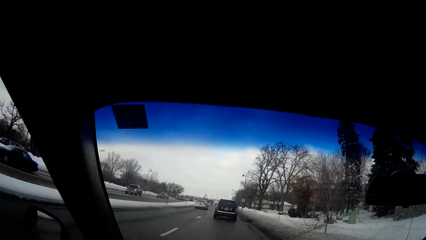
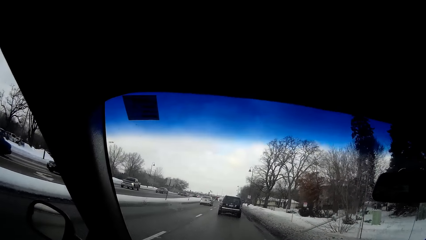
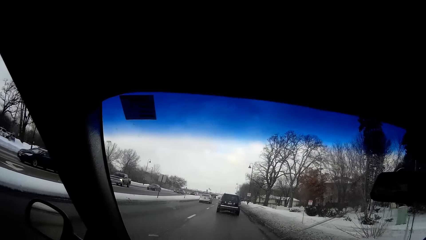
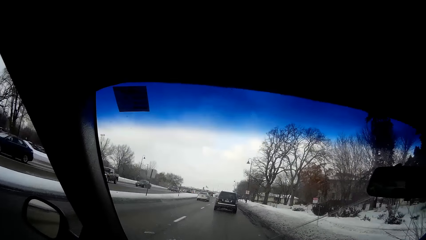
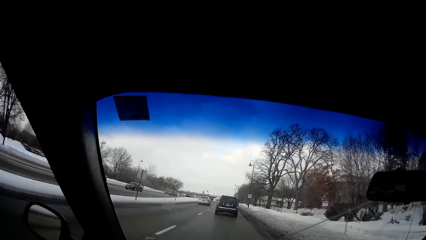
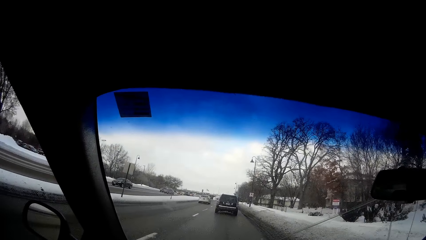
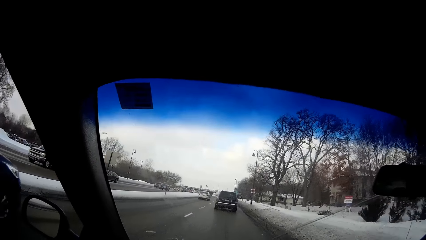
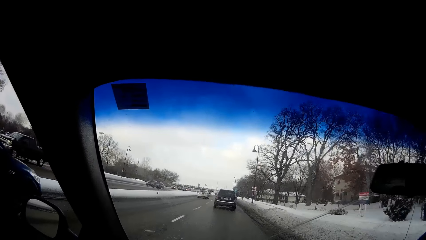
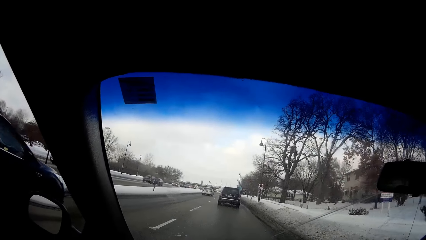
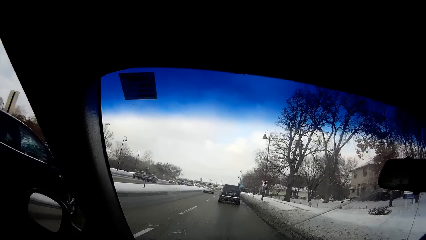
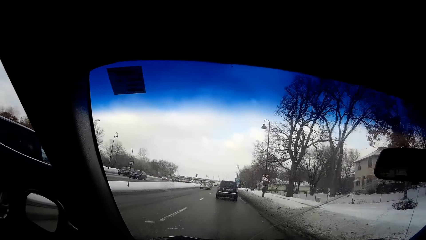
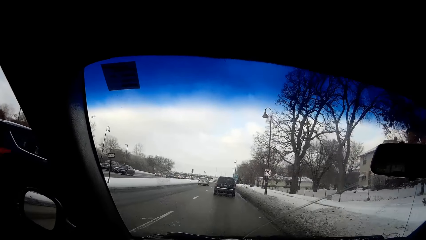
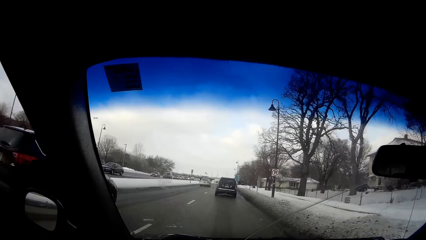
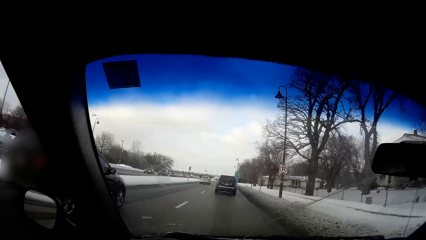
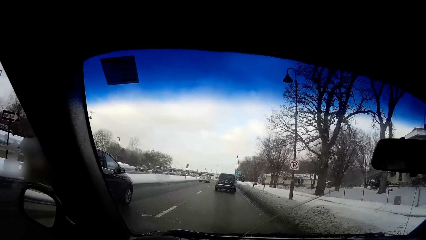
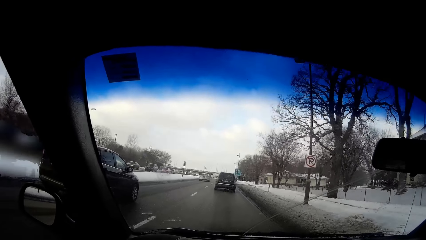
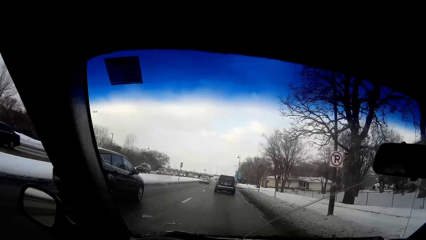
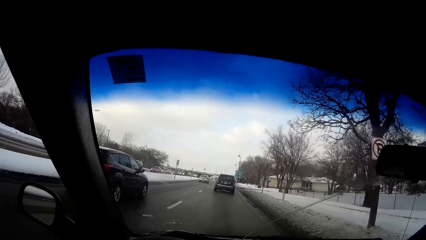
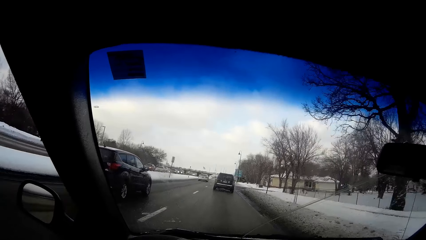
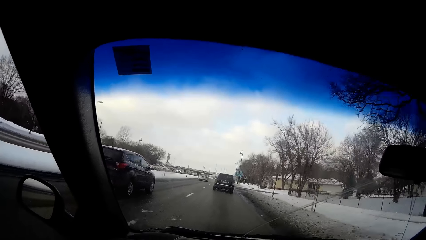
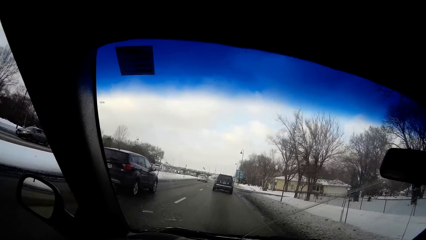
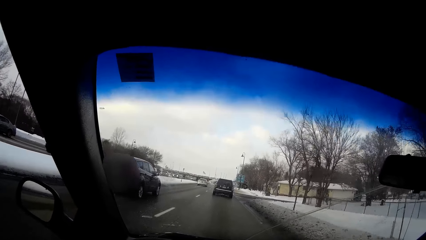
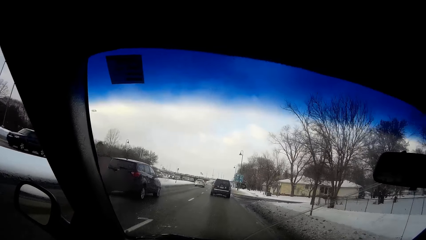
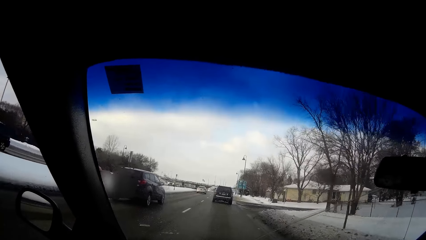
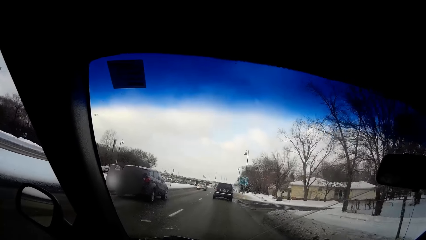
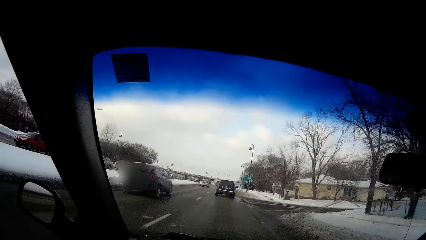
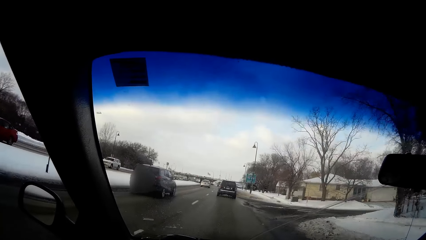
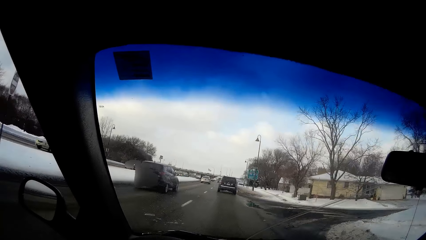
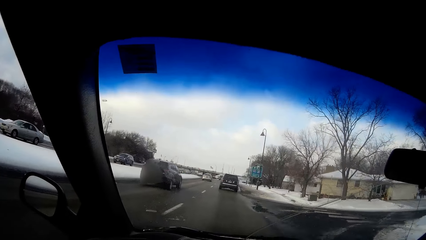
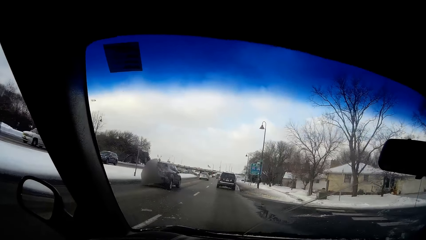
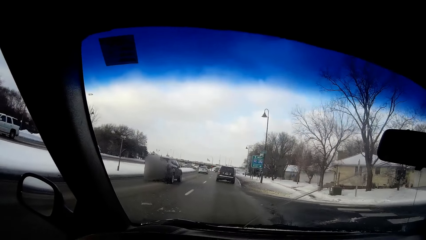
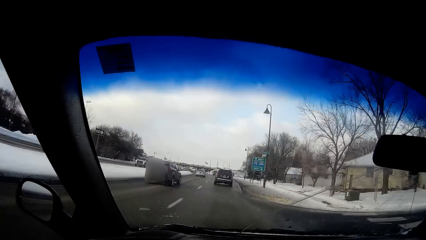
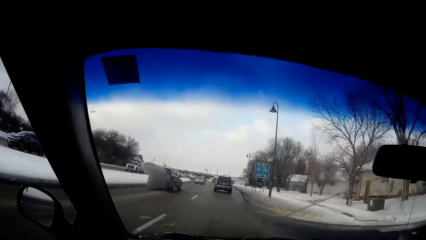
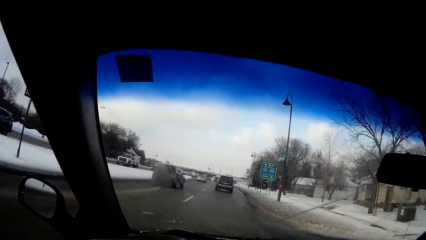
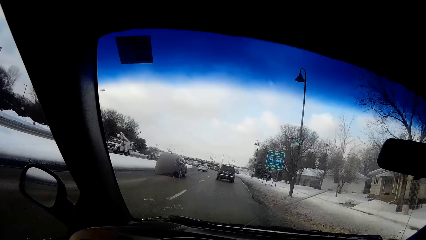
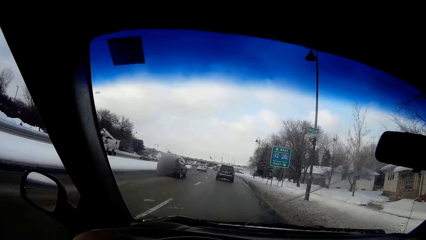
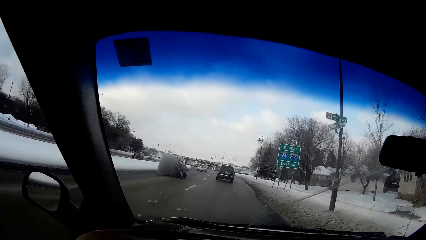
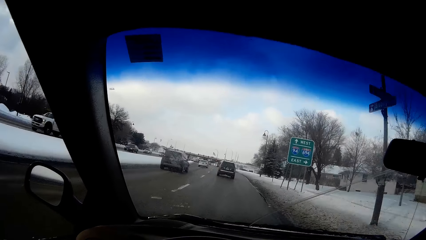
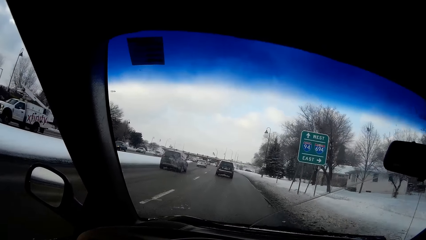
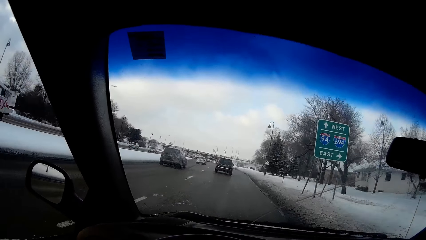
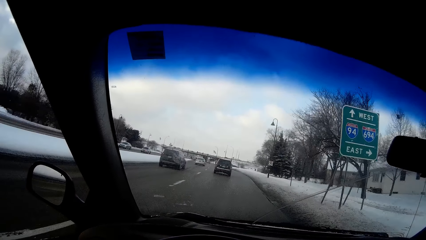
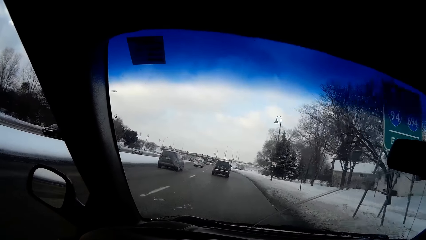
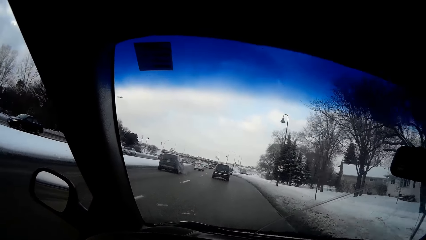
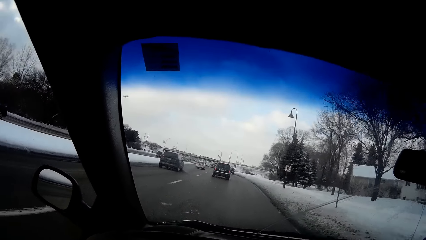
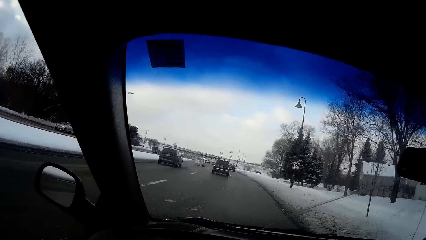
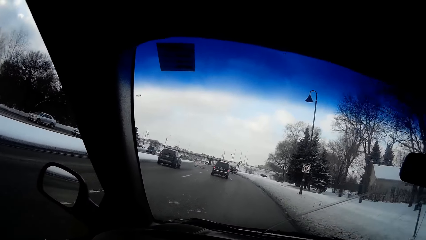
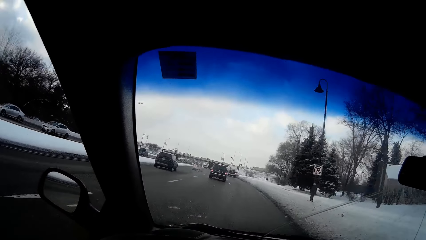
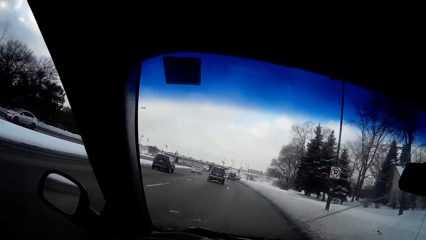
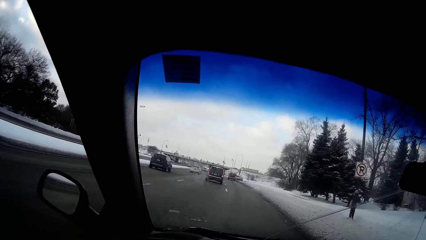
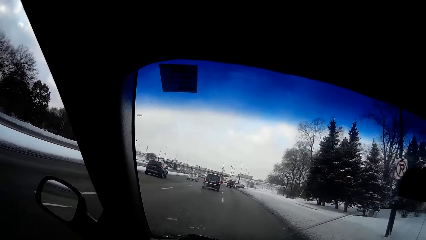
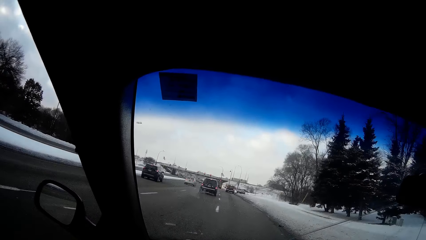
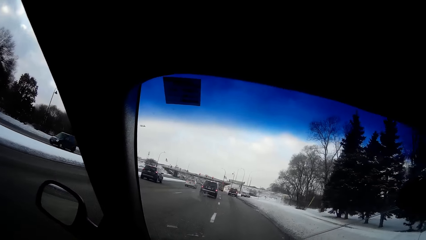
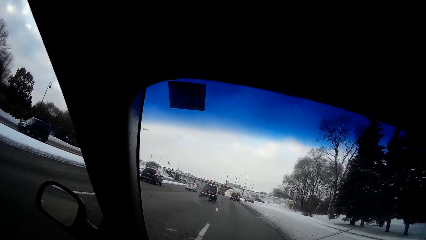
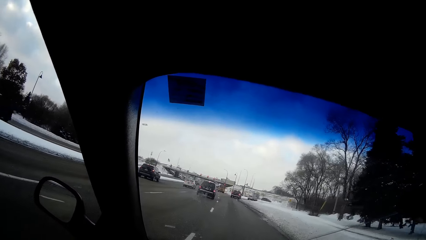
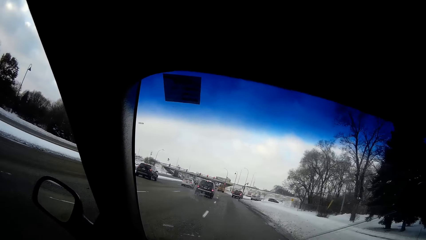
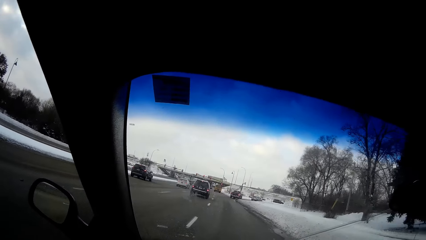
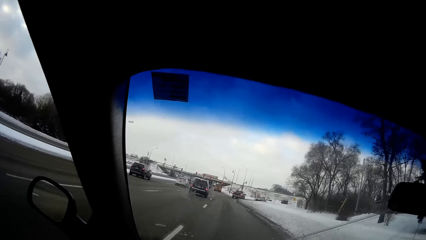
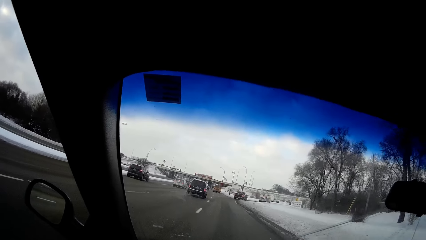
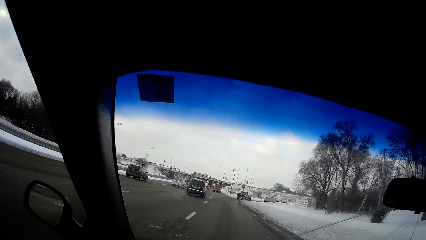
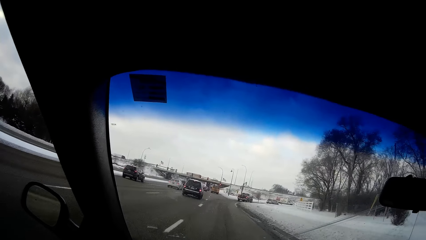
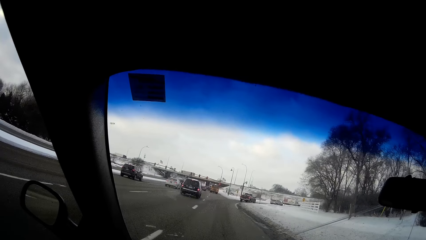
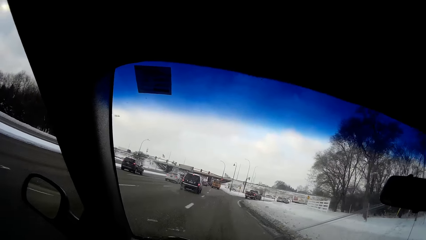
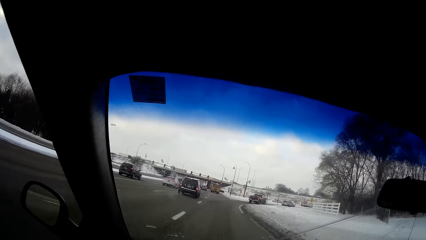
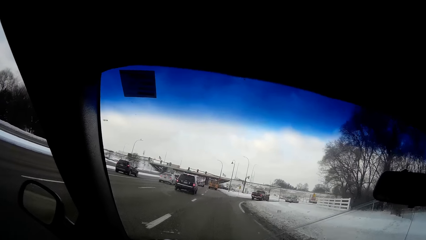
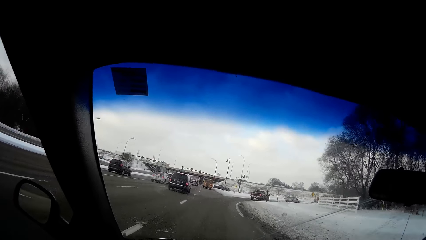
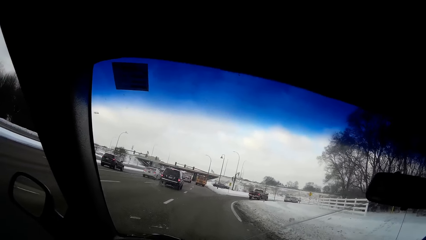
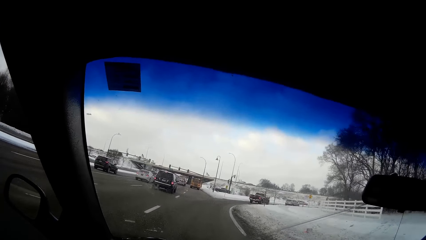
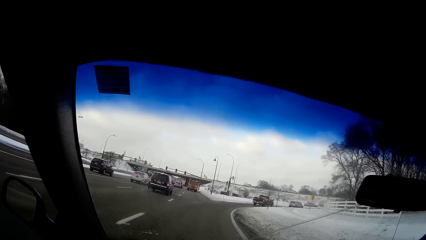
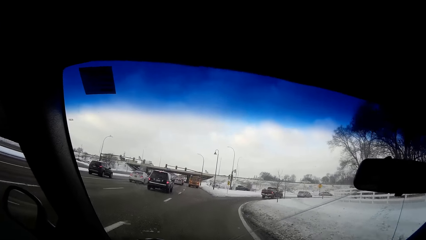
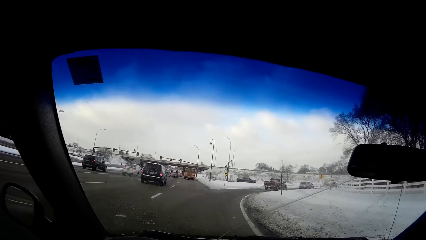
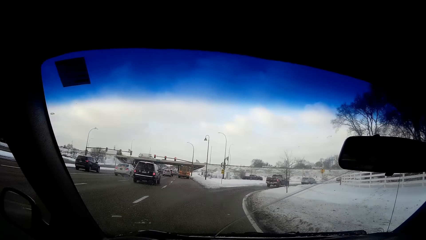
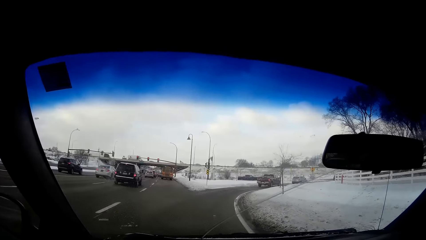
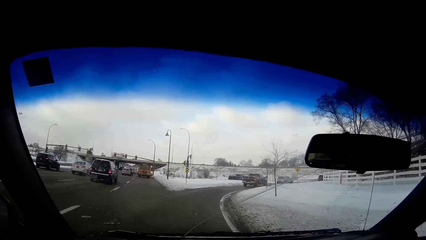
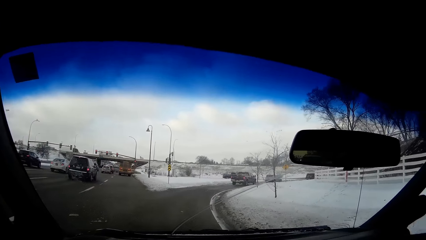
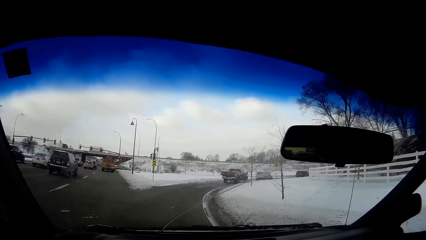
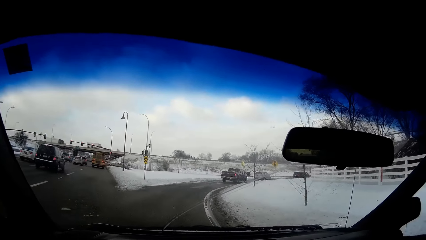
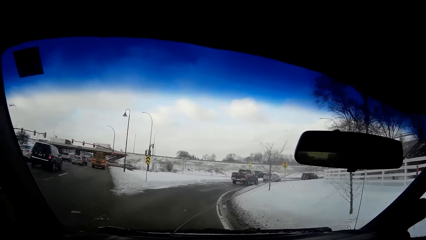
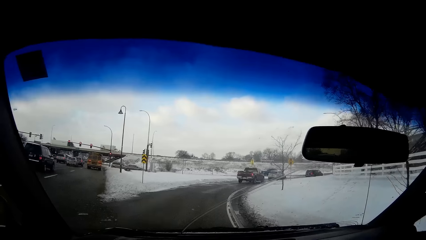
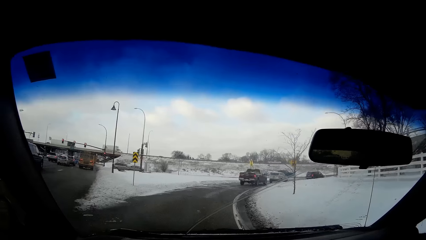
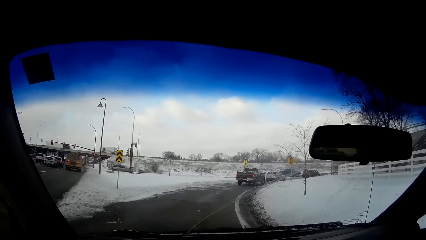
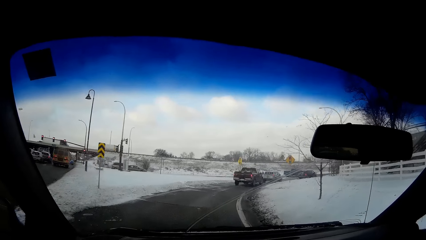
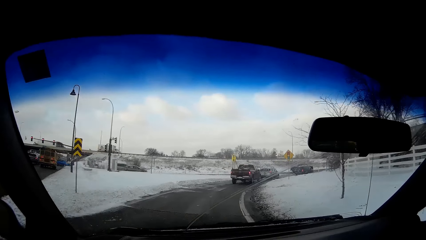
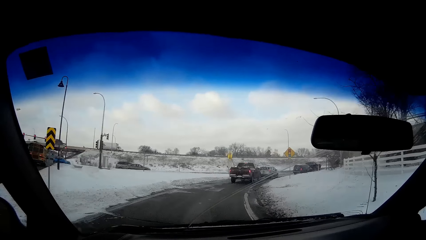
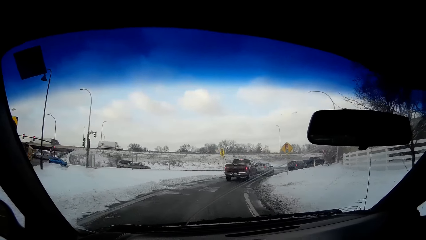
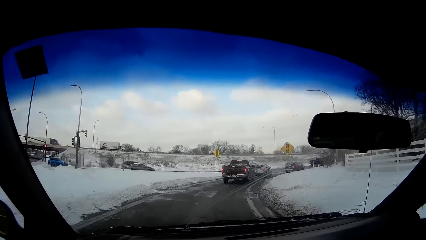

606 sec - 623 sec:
A black car drives past the camera wearer. The black car drives past the camera wearer again. A pickup truck drives past the camera wearer. The black car drives past the camera wearer. An ash car drives past the camera wearer. The ash car drives past the camera wearer again. The black car drives past the camera wearer.
